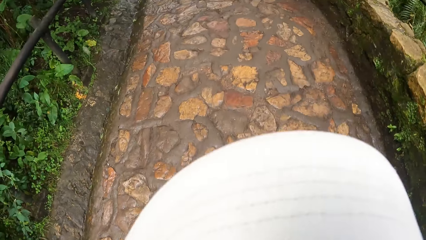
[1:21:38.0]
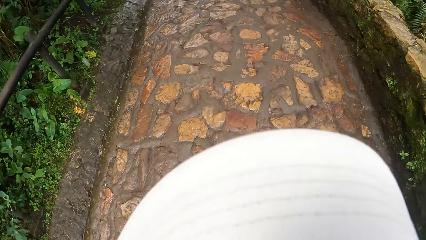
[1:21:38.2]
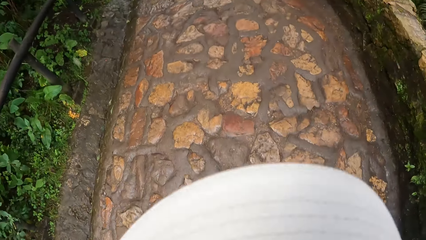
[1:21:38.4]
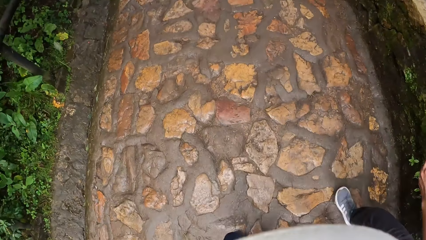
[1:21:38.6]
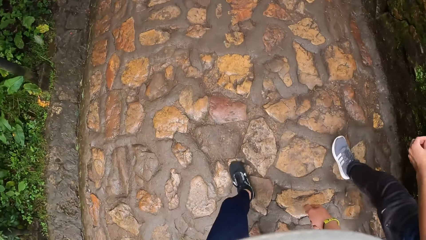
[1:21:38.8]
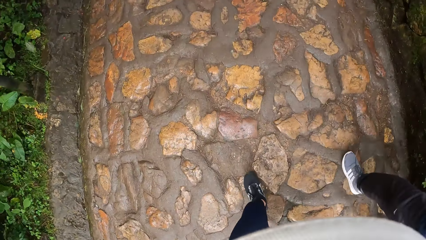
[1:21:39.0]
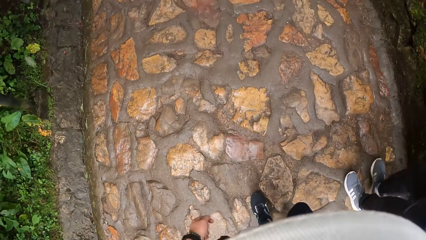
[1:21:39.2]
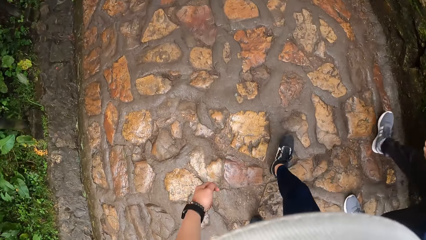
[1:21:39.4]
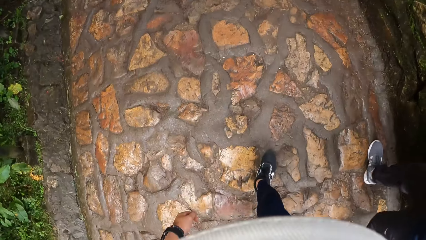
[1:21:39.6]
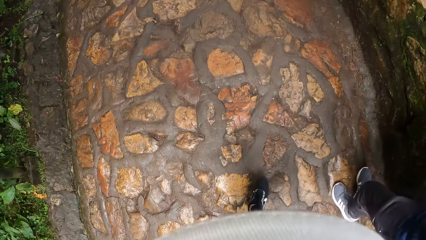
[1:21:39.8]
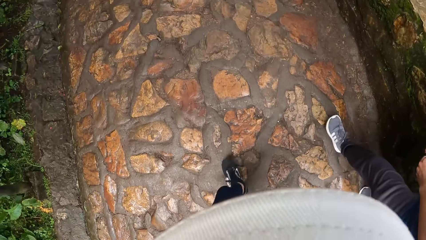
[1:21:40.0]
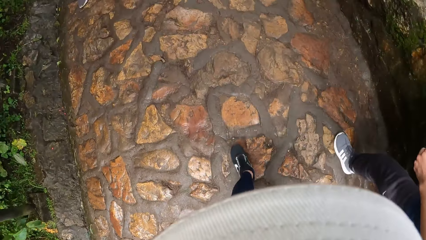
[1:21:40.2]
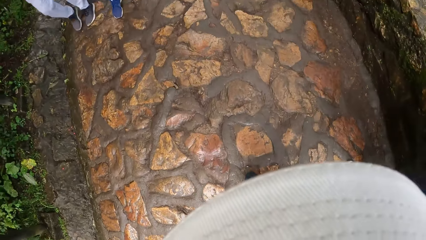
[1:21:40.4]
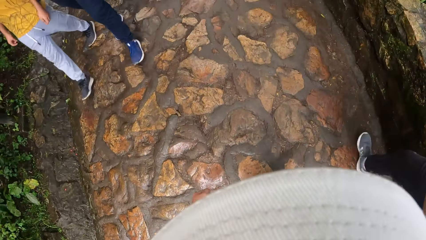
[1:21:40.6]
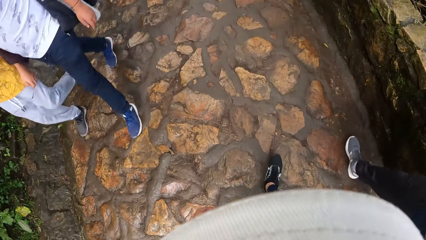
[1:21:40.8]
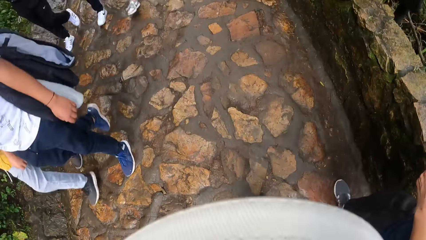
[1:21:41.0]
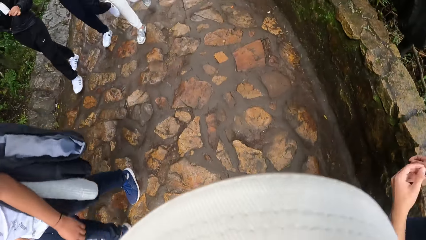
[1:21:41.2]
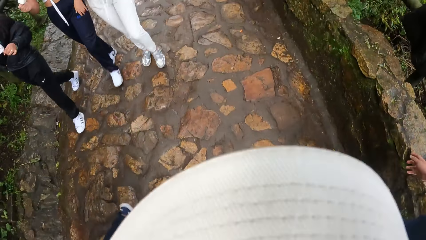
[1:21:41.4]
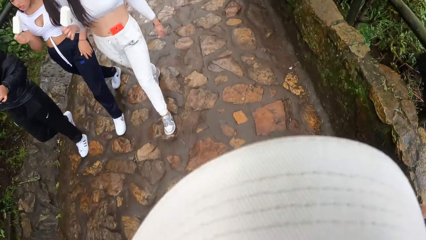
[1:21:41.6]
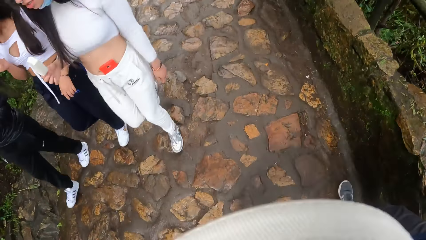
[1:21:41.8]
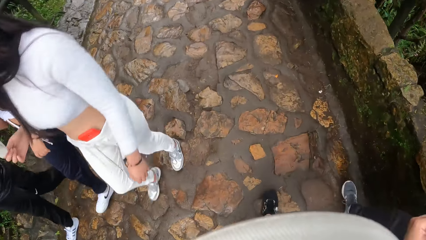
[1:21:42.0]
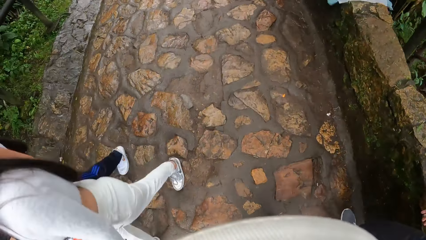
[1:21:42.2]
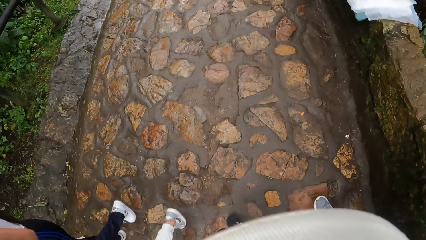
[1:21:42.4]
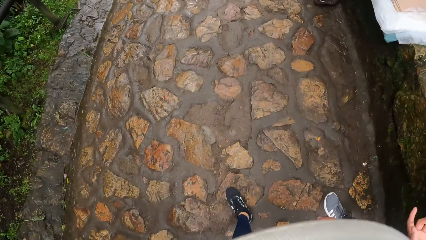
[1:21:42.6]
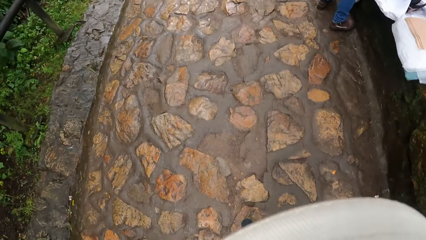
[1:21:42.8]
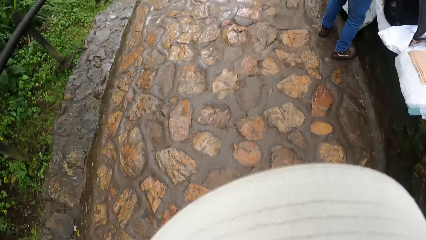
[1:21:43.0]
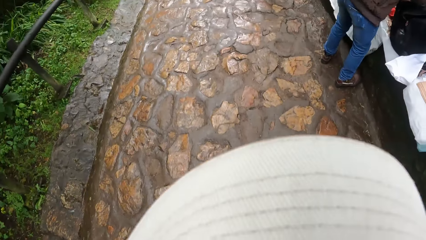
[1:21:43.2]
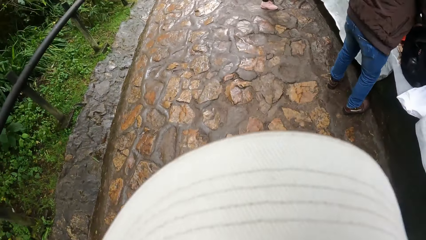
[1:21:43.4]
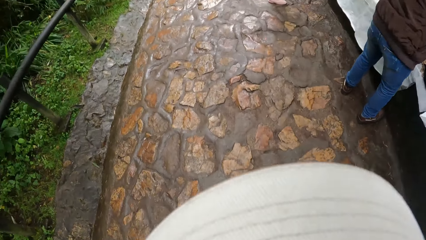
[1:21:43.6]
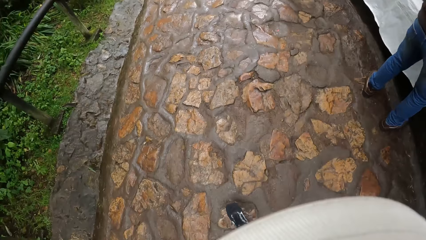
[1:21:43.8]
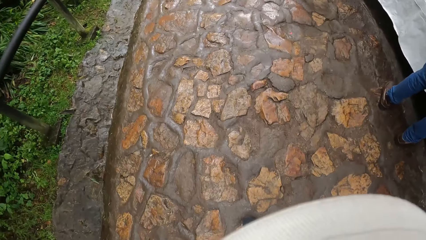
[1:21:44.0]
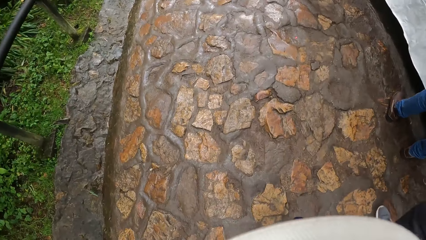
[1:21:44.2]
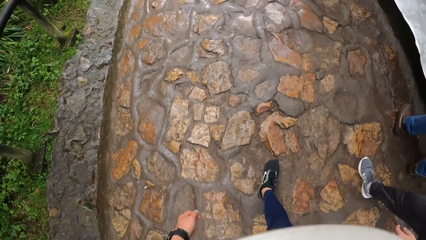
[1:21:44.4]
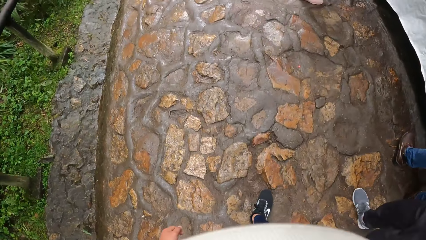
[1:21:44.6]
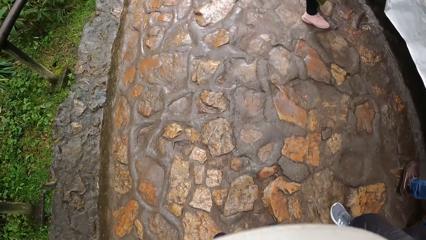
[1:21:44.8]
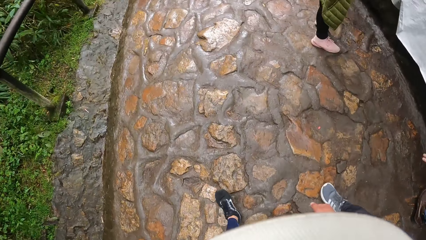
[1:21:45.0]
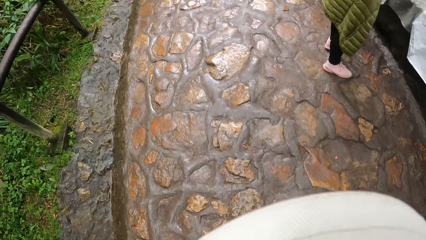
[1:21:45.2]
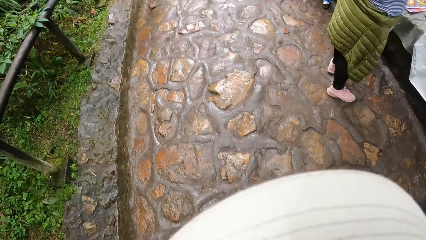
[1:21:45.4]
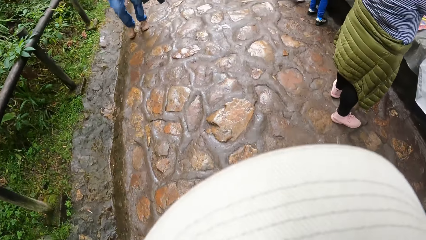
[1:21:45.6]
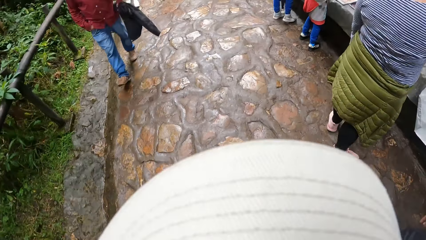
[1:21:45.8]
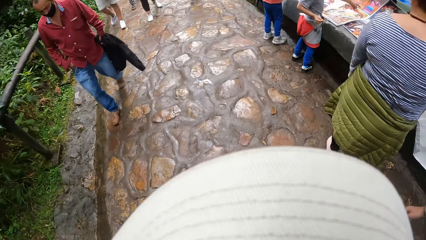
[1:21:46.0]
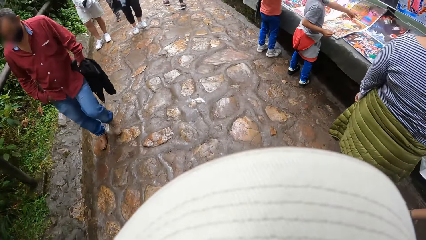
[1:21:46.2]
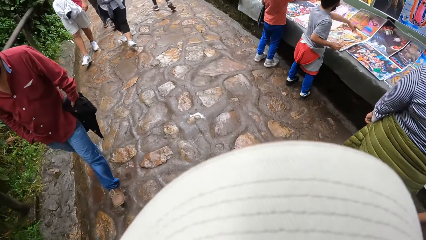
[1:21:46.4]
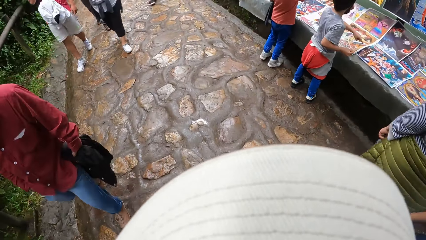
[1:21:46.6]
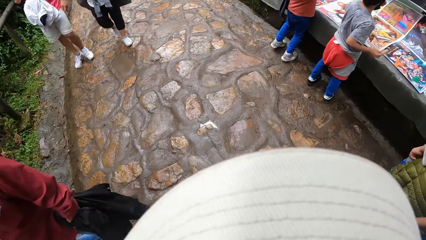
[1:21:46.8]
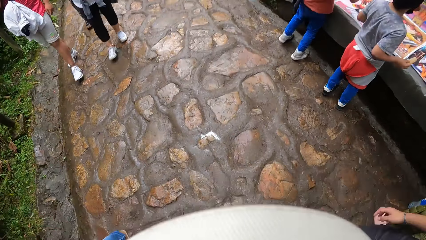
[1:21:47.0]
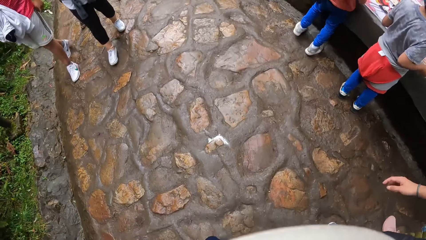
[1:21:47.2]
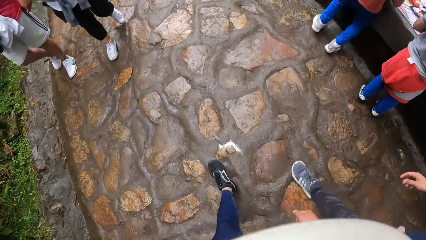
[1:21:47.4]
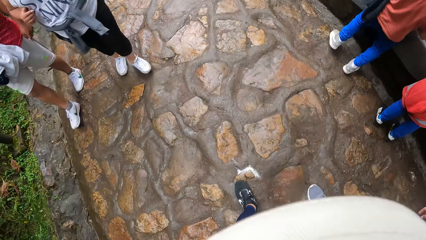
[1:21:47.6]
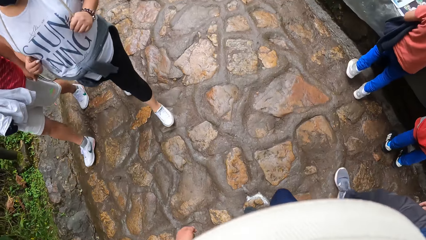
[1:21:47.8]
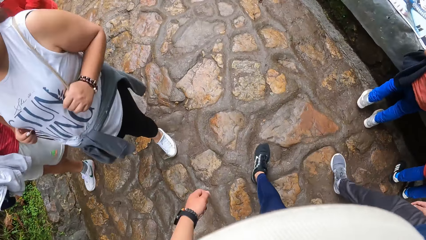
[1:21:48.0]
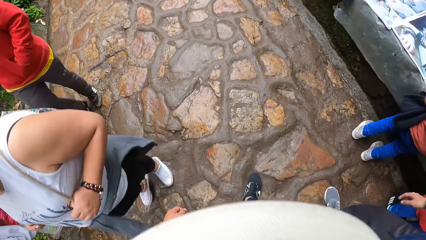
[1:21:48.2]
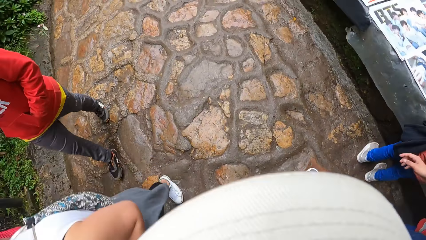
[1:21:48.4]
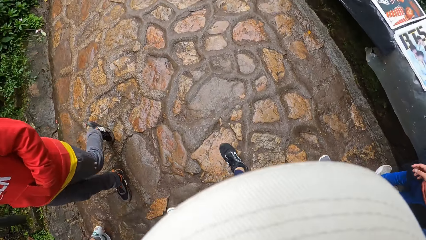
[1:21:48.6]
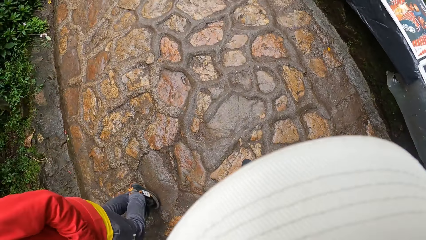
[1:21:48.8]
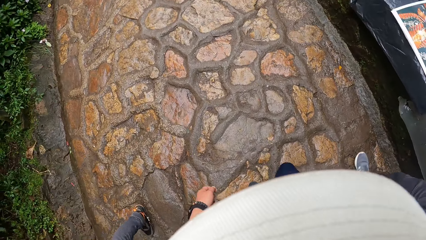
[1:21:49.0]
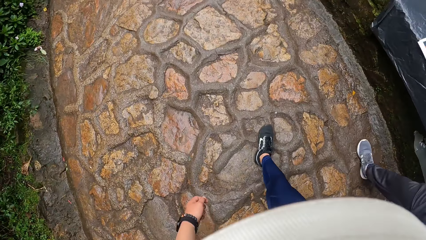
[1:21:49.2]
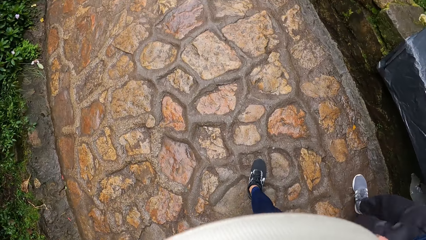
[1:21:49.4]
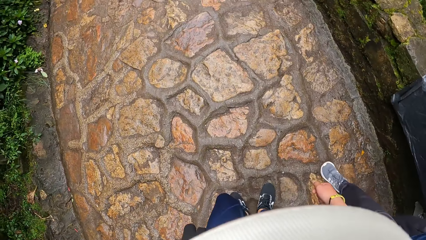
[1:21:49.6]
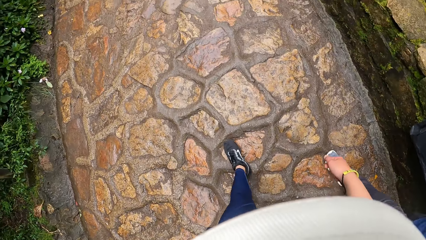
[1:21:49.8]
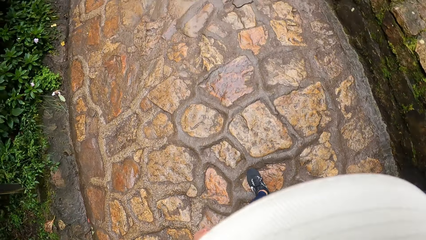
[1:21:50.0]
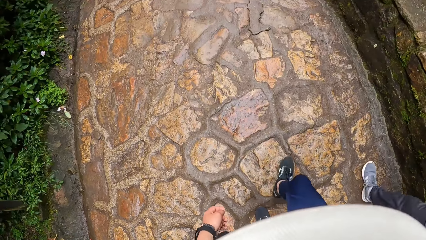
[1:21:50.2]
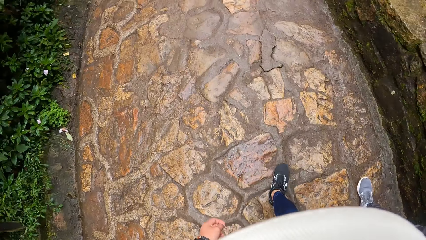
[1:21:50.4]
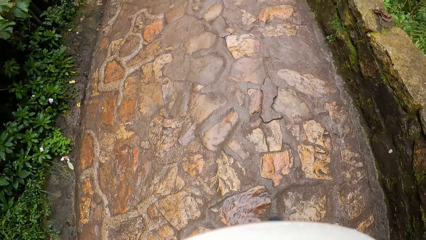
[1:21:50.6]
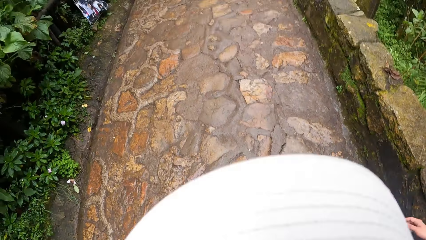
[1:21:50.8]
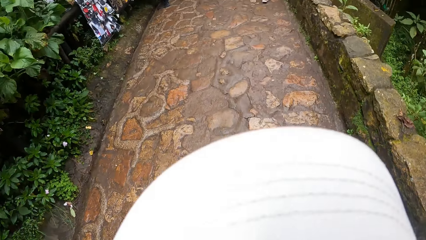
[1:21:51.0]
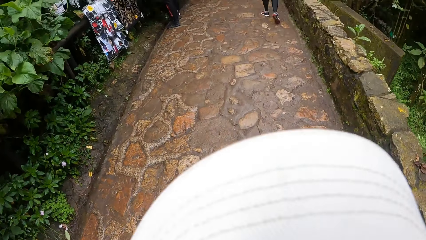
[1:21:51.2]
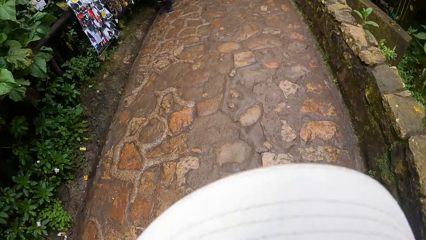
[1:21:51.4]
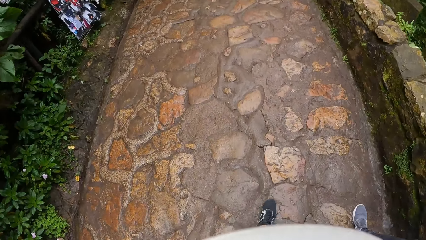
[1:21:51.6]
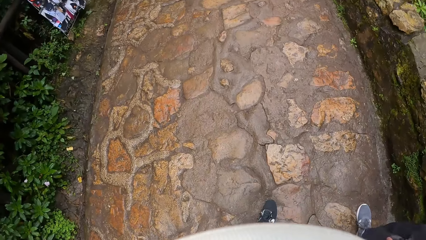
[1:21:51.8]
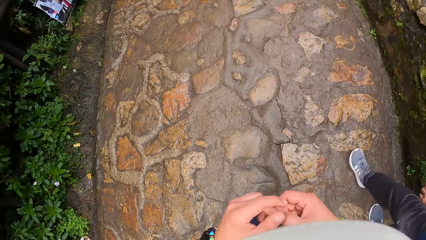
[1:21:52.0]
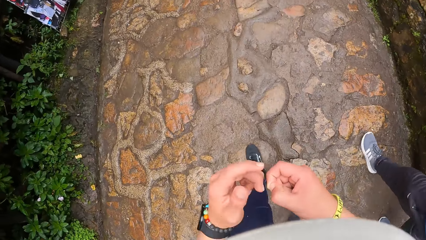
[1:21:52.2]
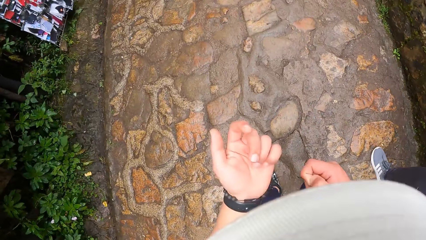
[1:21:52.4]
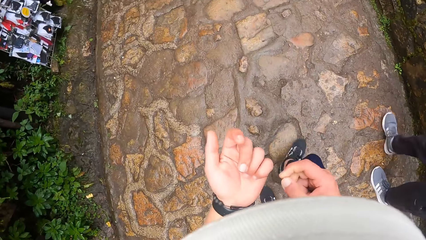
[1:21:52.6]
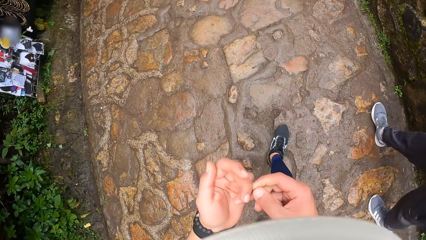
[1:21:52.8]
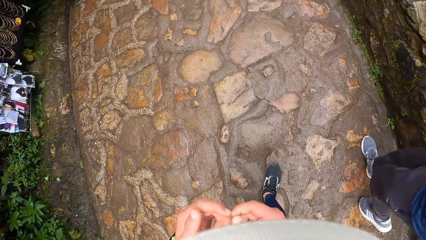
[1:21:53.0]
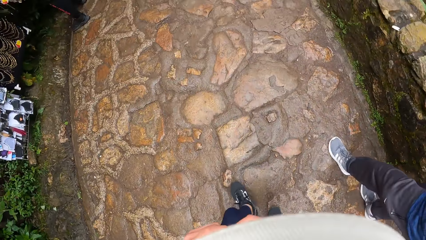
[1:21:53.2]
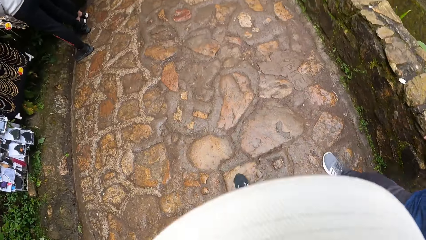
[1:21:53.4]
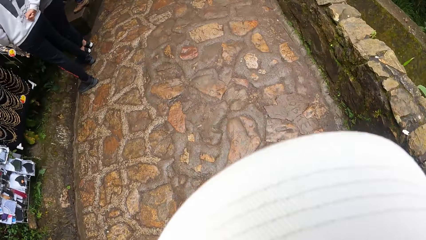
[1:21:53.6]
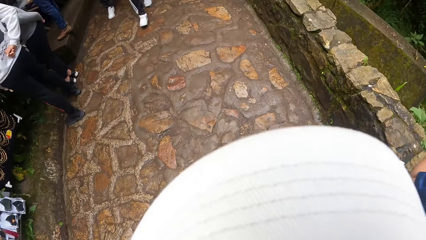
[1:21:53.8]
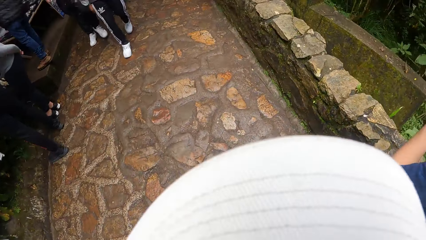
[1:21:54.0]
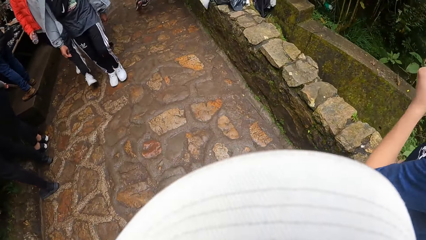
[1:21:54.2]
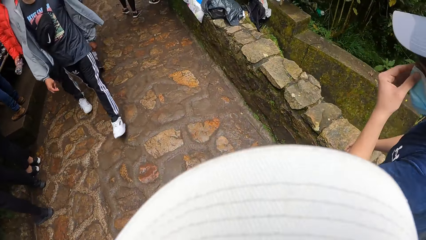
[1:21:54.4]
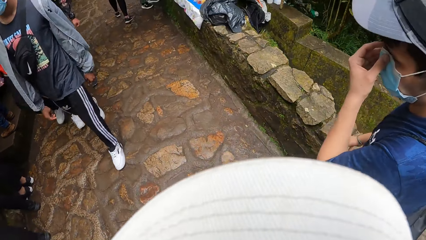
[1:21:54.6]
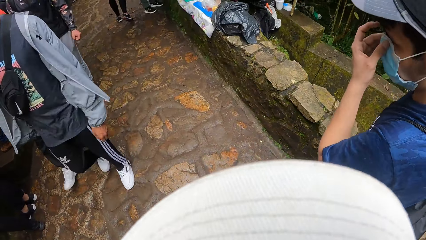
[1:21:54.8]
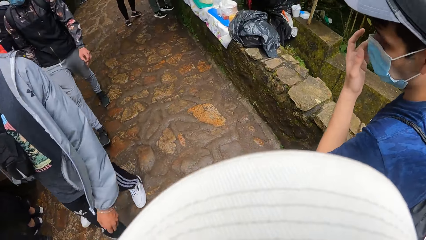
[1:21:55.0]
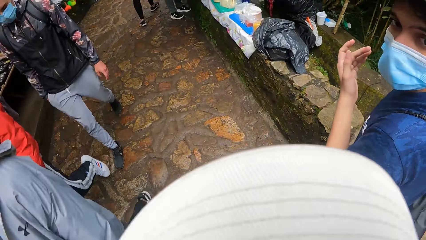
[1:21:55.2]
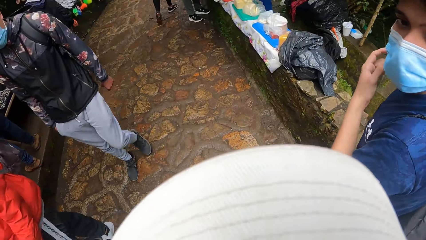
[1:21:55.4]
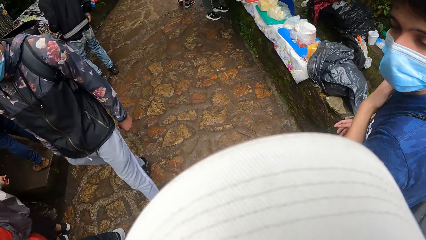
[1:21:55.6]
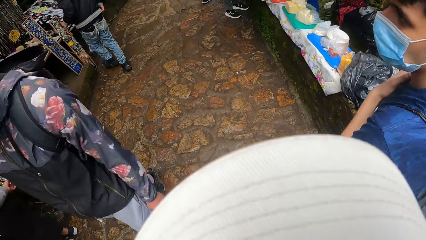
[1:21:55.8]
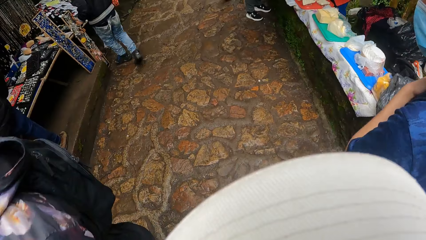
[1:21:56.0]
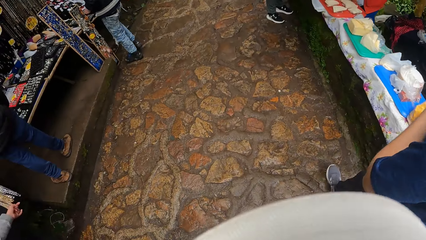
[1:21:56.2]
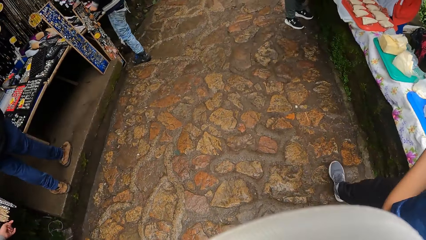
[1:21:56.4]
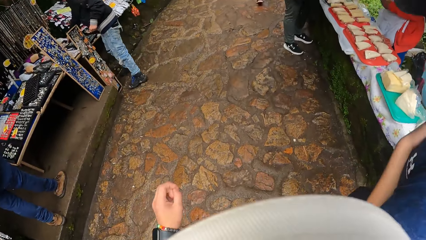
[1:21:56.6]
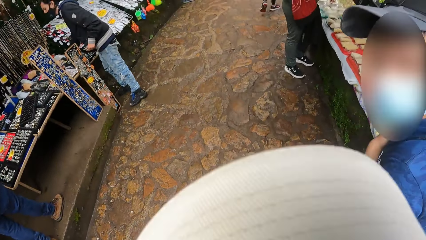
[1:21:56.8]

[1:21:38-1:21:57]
The camera wearer removes something from the left hand with the right hand. A man touches a facemask on his face with his left hand.
